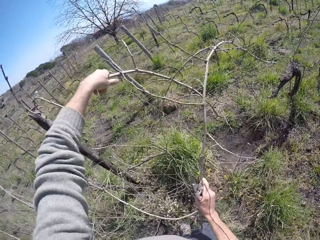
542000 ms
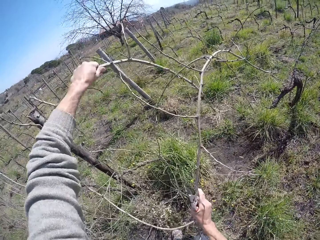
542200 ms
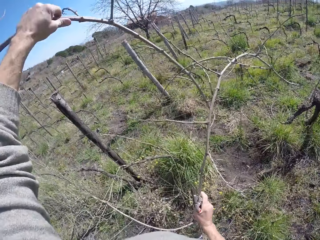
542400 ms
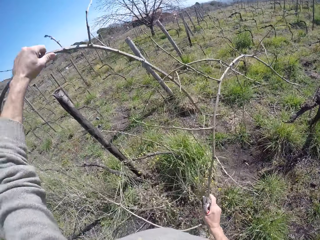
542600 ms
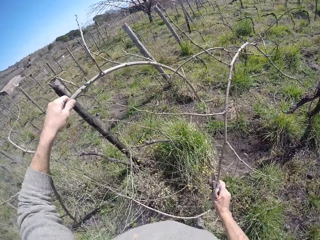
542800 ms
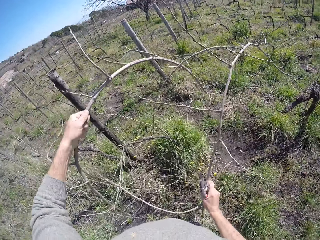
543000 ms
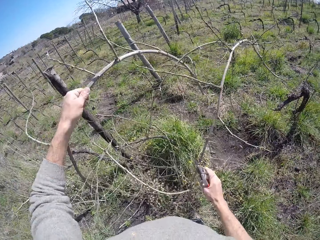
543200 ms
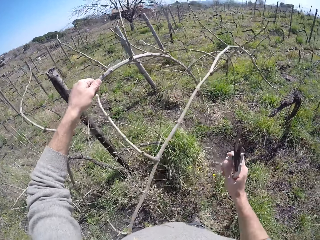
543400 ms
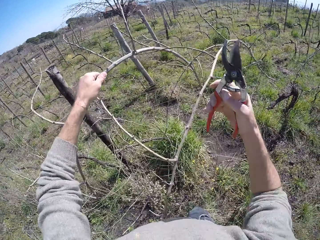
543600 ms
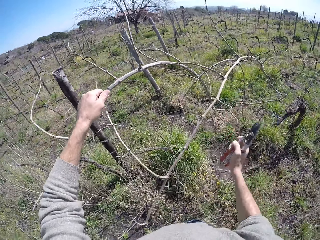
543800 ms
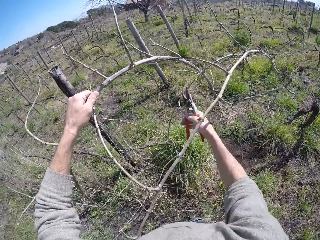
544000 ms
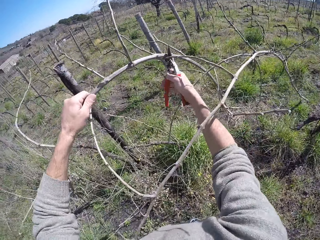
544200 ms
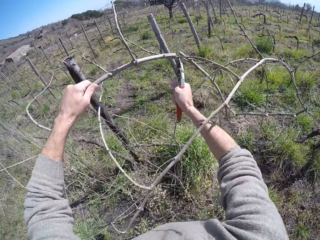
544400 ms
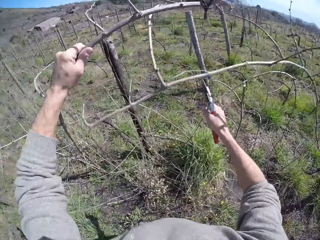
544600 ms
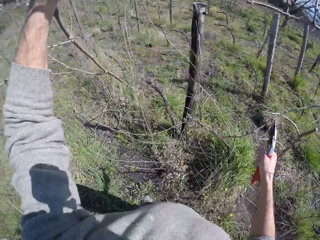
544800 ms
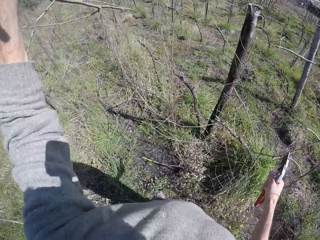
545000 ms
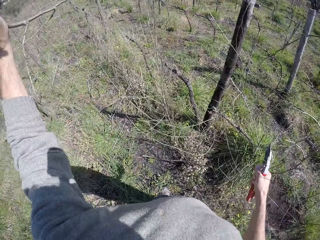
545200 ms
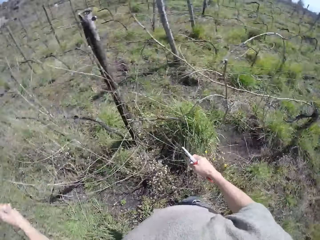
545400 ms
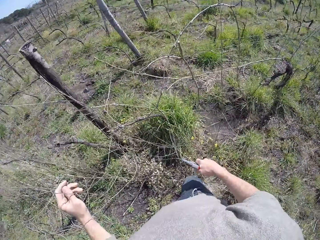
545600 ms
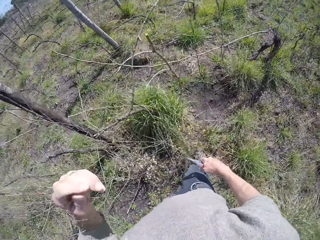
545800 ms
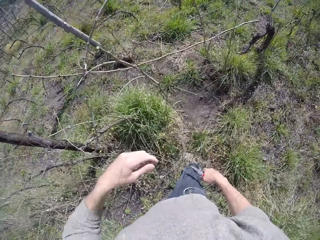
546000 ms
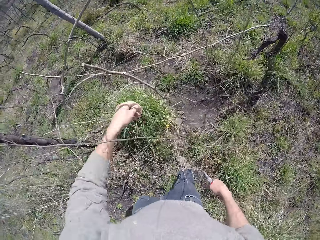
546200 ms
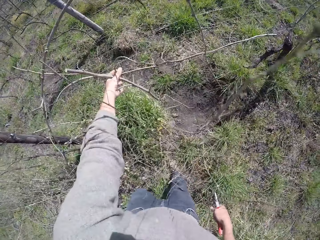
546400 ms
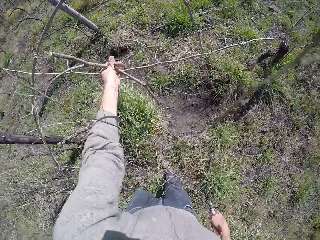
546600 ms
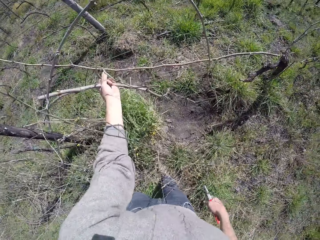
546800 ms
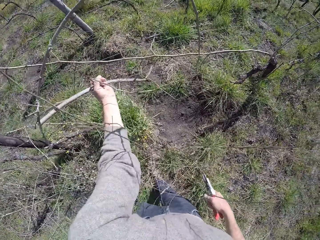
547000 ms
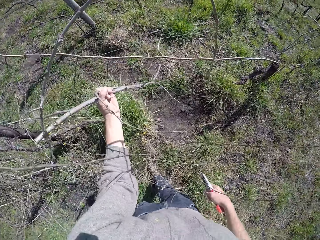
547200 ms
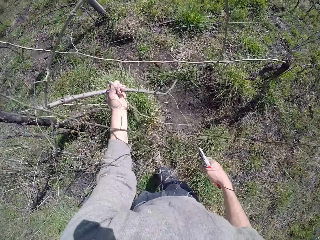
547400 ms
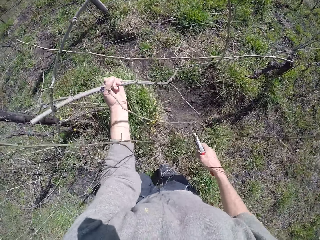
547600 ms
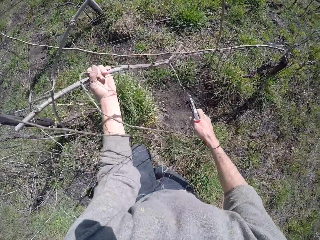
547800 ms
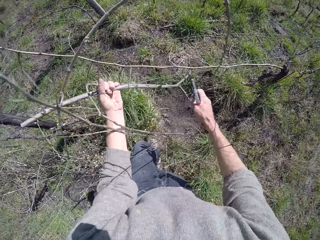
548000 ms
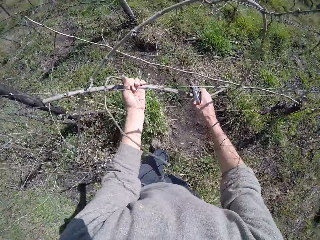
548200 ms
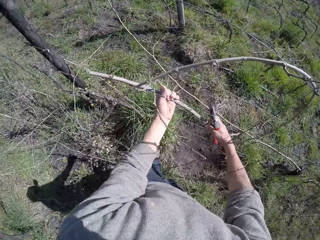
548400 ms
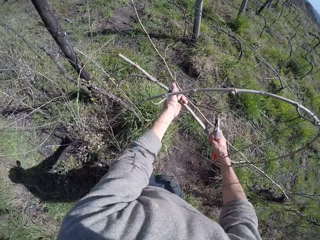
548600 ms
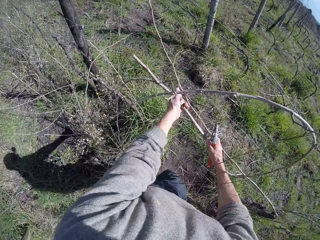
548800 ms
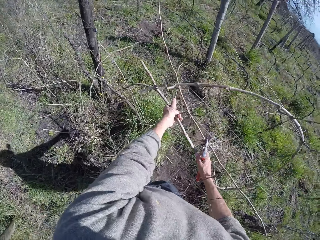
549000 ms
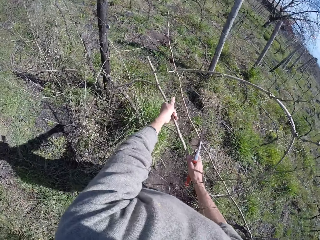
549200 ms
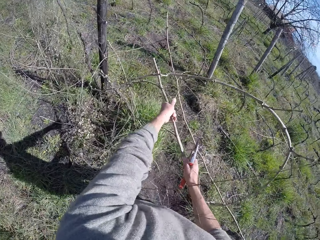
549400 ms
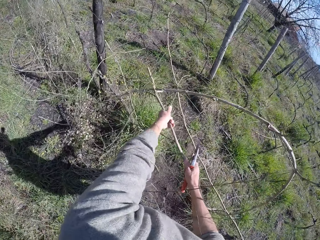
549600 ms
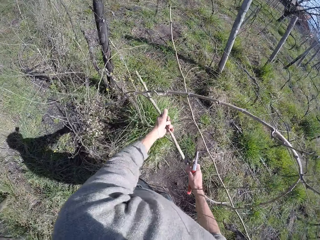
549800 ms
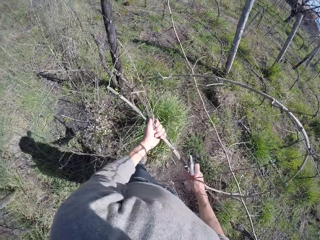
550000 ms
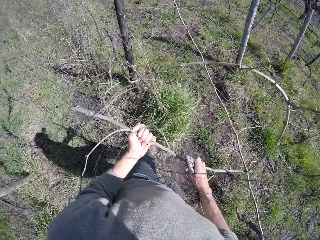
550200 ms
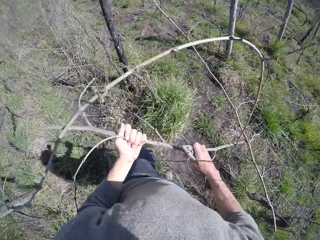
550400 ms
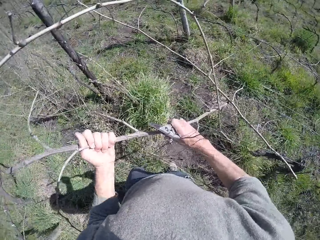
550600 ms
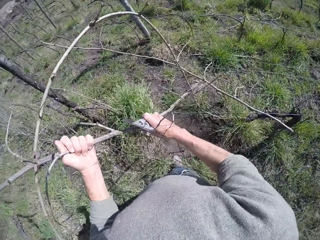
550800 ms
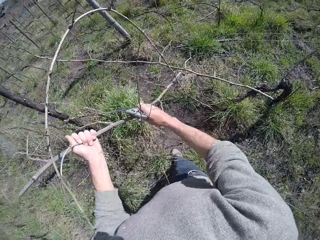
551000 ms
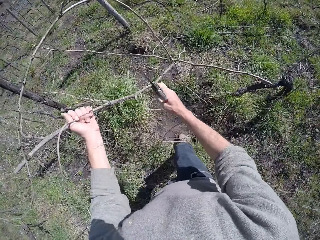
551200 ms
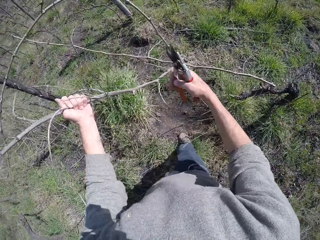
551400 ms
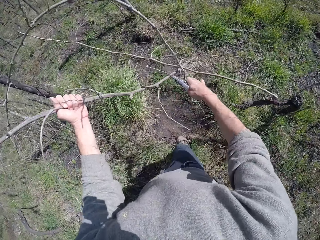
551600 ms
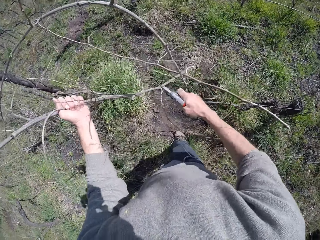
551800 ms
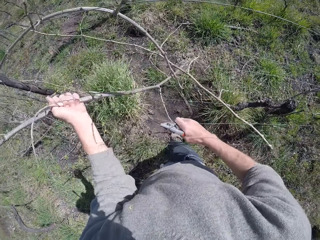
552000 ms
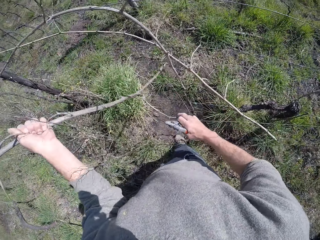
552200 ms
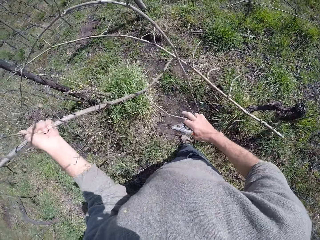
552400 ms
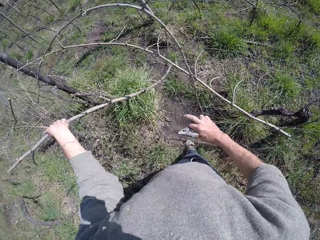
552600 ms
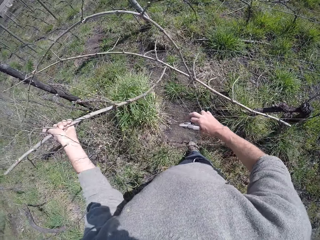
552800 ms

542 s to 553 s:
The camera wearer pulls the wood. He cuts the tree branch with the pliers in his right hand. He drops the tree branch on the floor with his left hand. He pulls the tree branch with his left hand. He picks the wood. He pulls the wood.

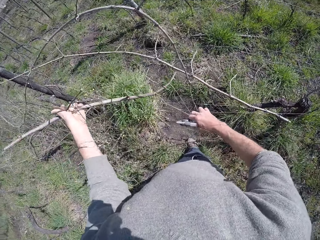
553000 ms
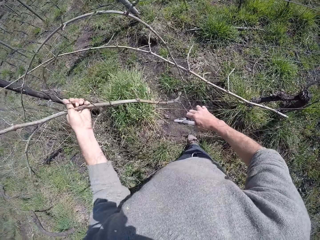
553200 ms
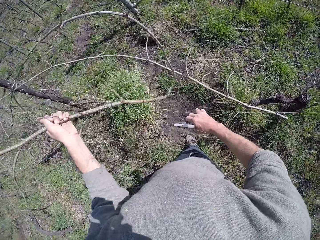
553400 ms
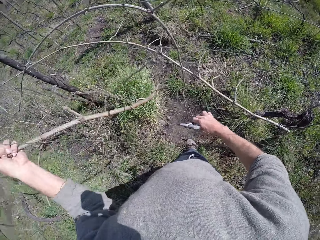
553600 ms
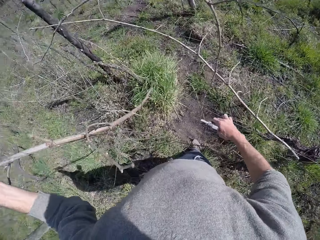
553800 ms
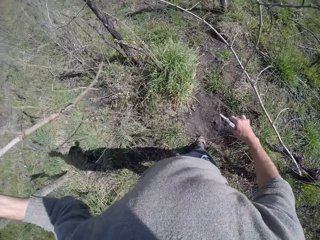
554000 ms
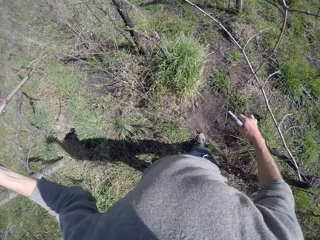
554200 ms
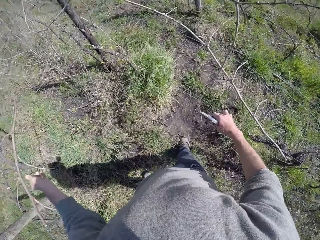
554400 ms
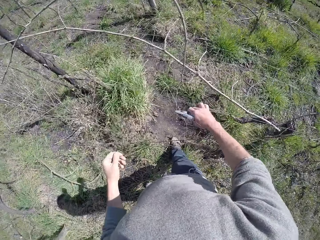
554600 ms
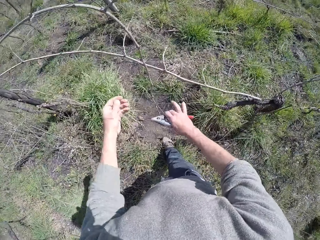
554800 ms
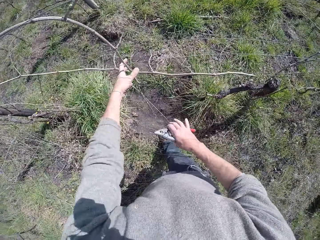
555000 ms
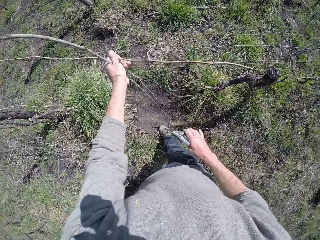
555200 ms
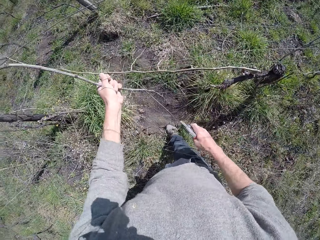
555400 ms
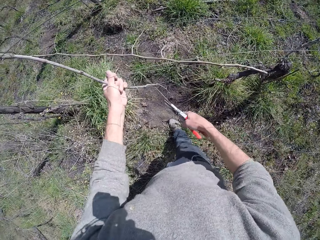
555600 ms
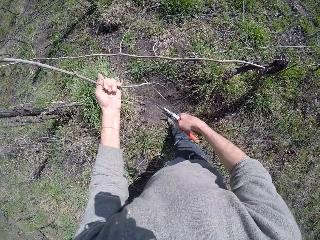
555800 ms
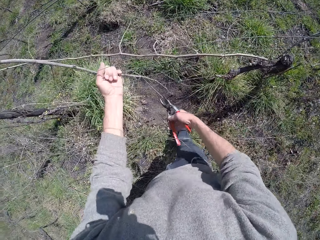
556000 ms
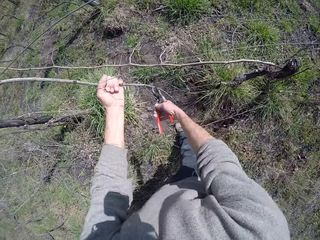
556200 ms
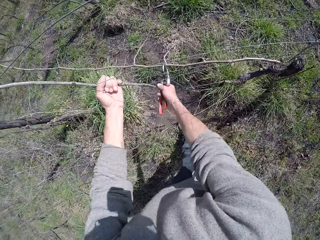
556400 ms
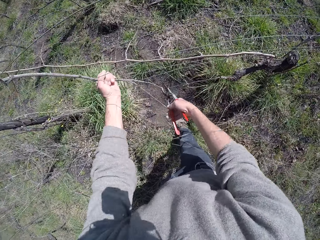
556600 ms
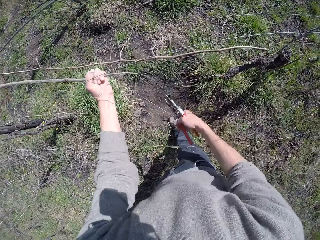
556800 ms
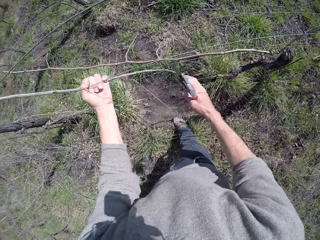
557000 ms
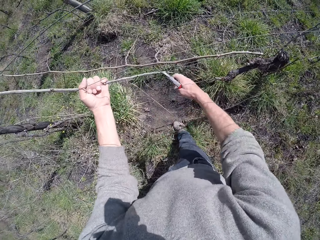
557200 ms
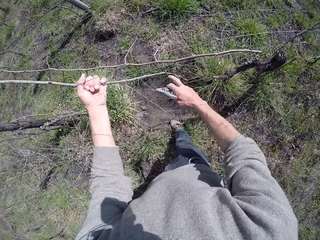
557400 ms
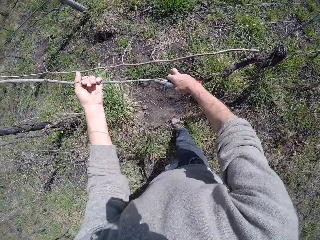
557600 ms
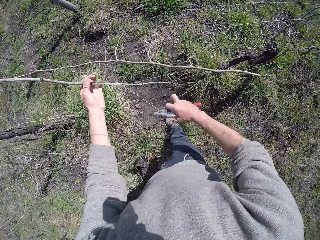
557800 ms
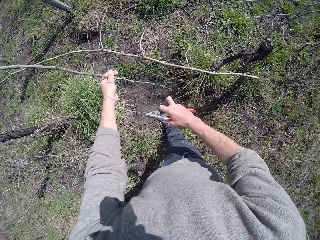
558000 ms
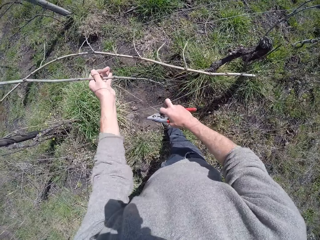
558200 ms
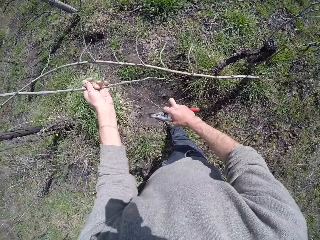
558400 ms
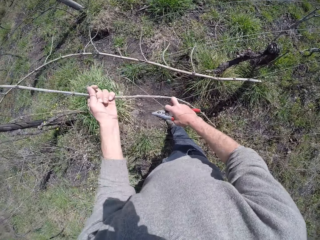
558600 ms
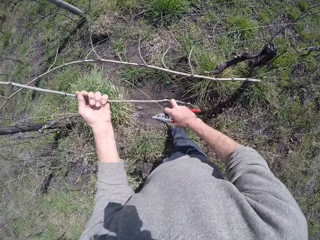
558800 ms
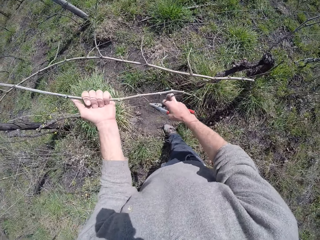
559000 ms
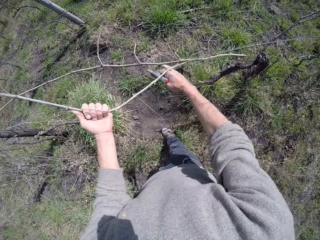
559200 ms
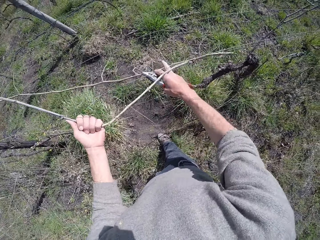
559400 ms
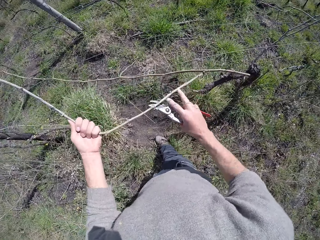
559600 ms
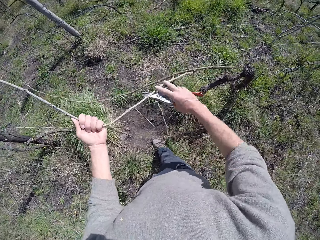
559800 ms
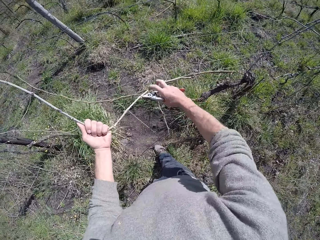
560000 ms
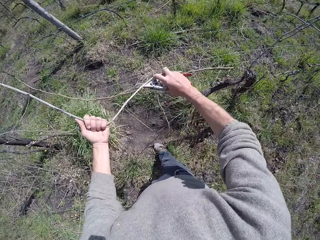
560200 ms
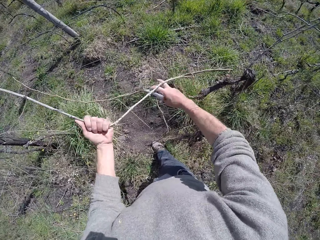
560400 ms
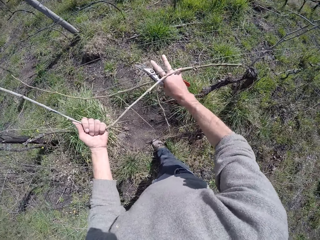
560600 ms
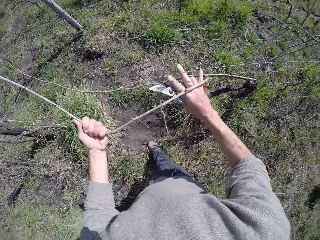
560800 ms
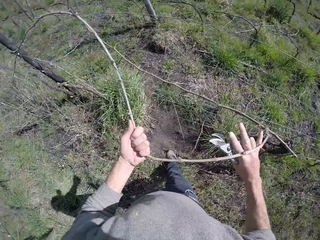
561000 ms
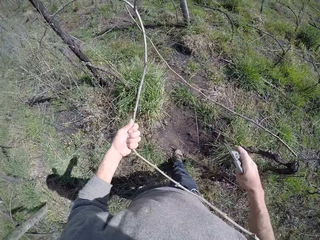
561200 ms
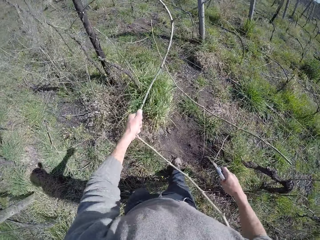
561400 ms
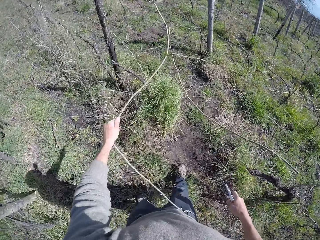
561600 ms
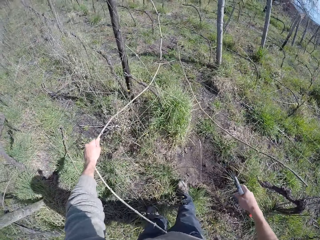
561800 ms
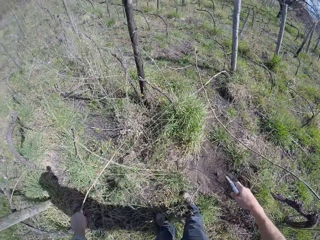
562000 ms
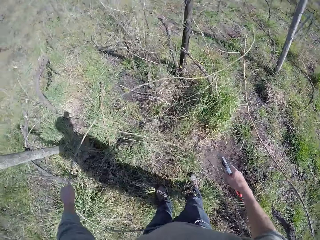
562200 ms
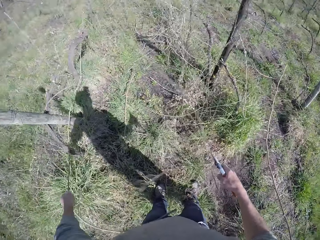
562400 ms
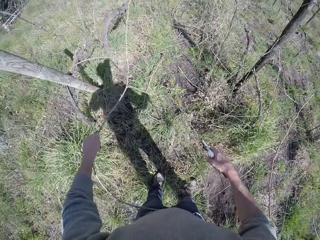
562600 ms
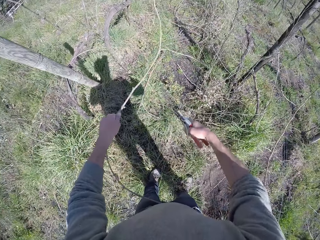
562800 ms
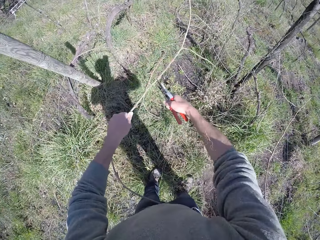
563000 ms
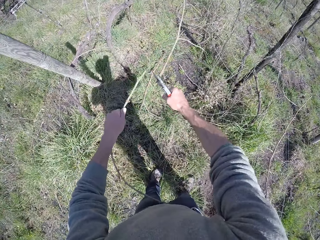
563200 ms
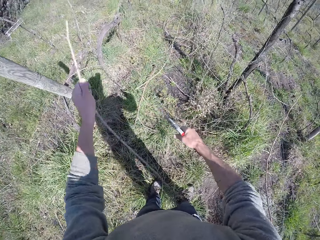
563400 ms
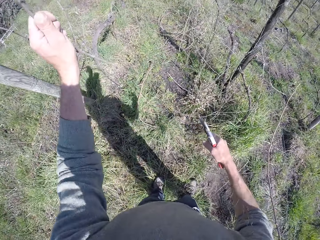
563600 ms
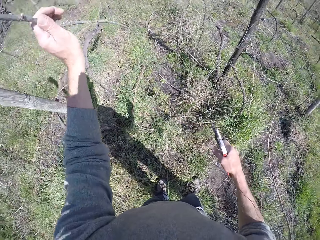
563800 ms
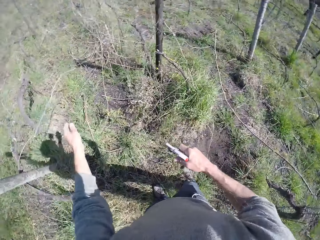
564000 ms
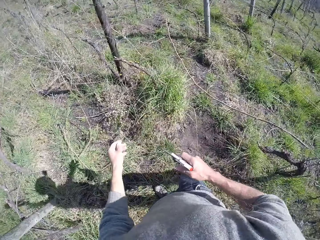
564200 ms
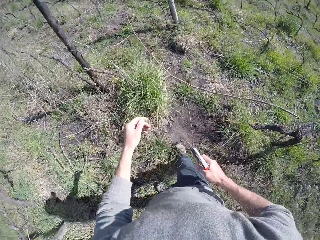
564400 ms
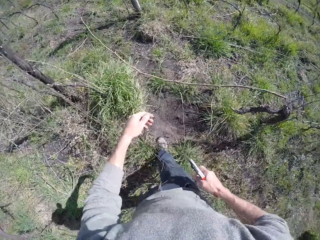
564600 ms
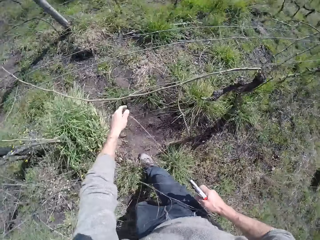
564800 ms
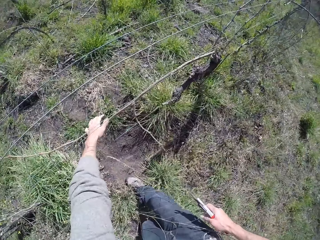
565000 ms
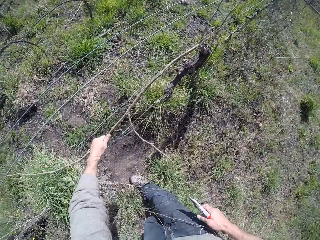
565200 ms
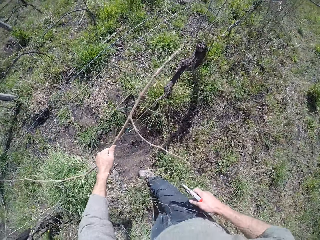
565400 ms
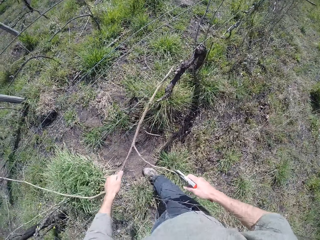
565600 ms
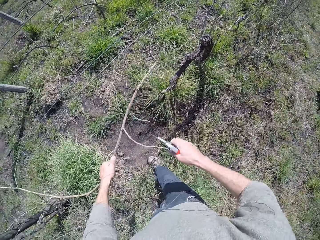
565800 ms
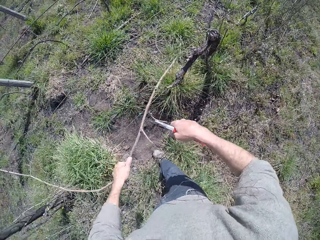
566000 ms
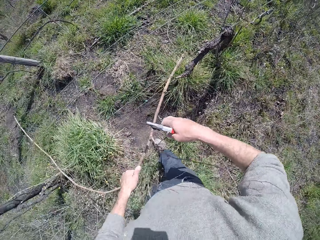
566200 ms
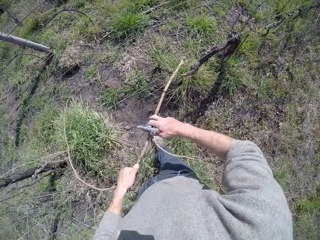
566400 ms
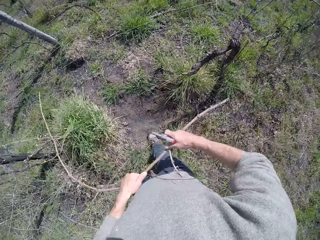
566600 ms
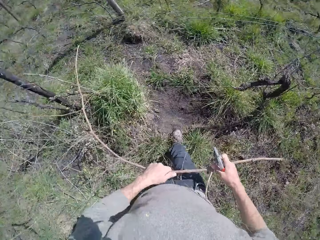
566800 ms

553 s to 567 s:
The camera wearer drops the tree branch on the floor with his left hand. He pulls the wood. He bends the twig with both hands. He pulls out the twig with his left hand. He cuts the twig with the bypass pruner in his right hand. He picks the wood. He drops the twig with his left hand. He grabs the twig with his left hand. He pulls out the twig with both hands.
